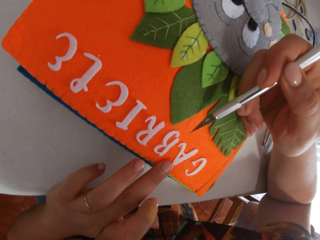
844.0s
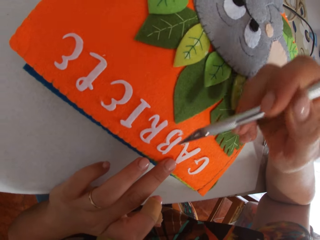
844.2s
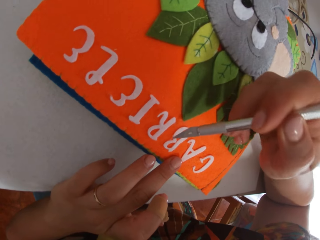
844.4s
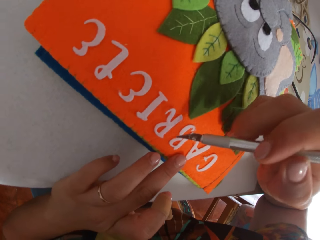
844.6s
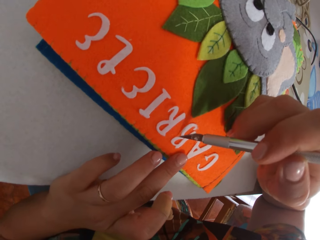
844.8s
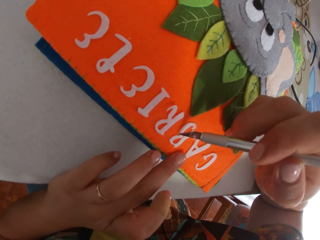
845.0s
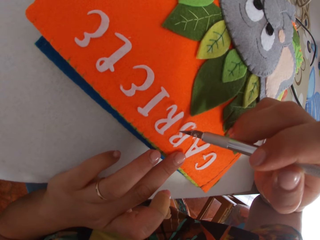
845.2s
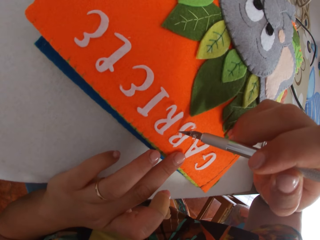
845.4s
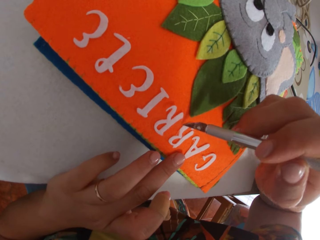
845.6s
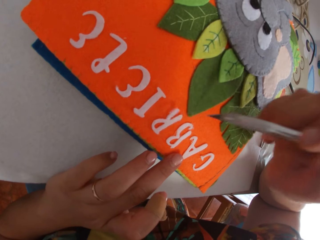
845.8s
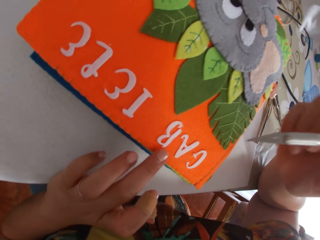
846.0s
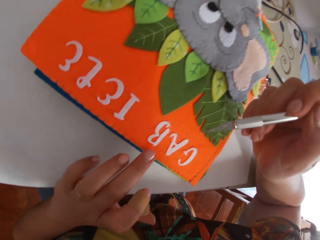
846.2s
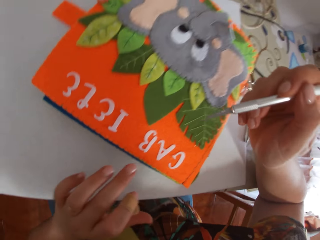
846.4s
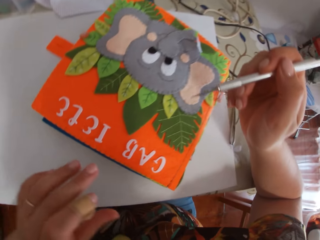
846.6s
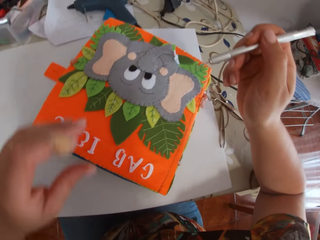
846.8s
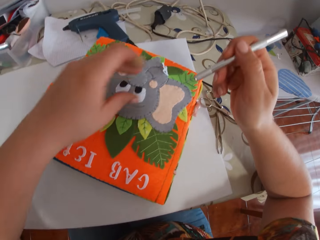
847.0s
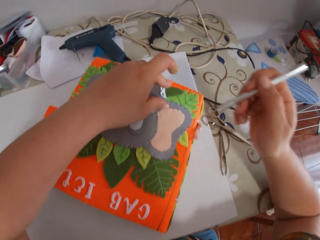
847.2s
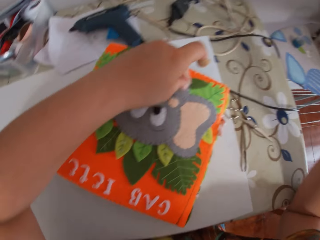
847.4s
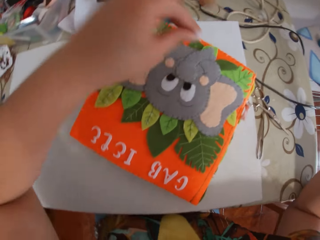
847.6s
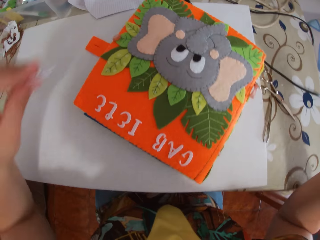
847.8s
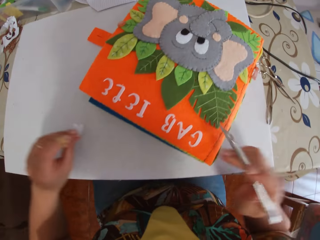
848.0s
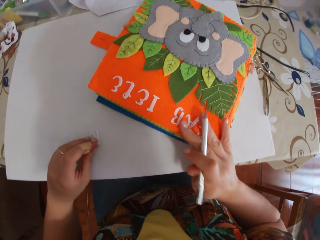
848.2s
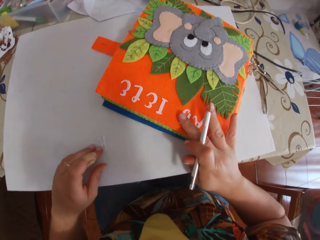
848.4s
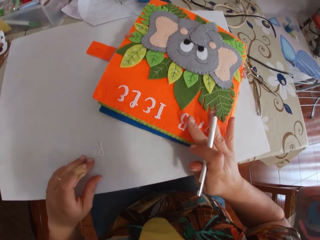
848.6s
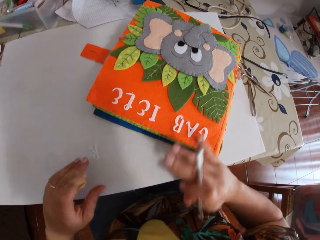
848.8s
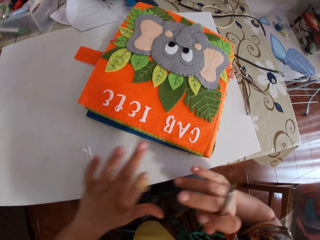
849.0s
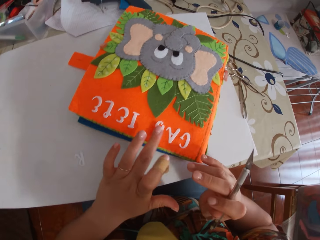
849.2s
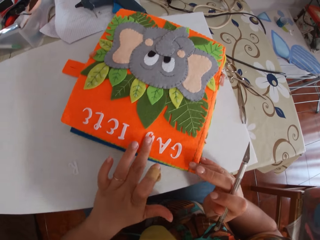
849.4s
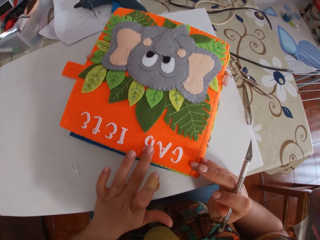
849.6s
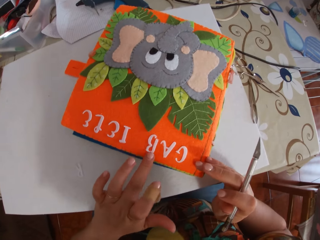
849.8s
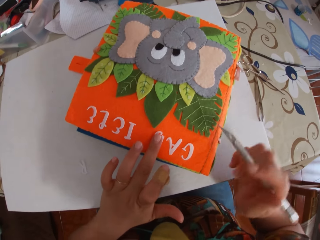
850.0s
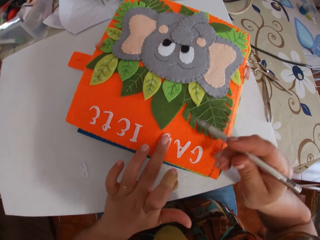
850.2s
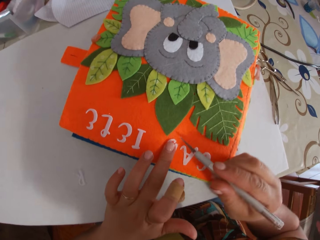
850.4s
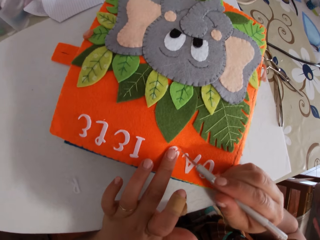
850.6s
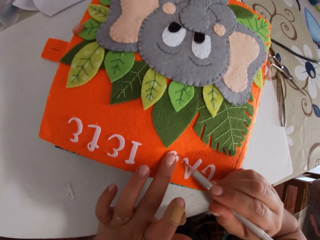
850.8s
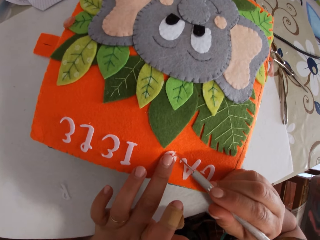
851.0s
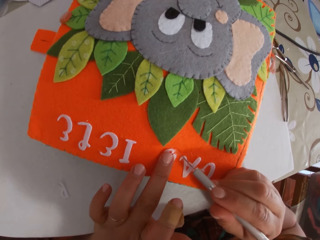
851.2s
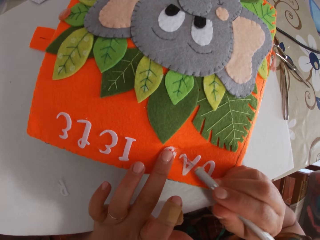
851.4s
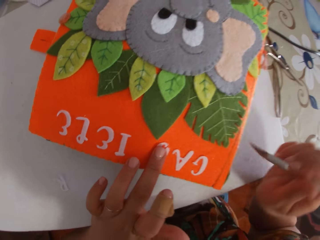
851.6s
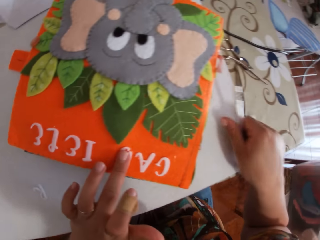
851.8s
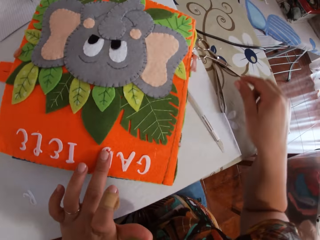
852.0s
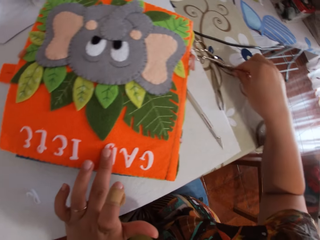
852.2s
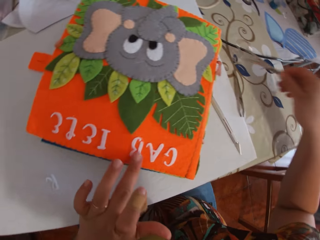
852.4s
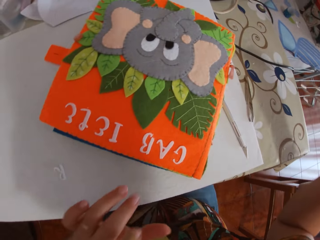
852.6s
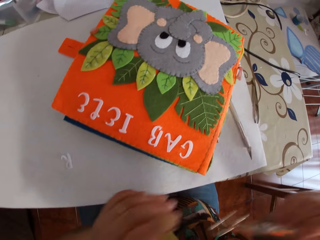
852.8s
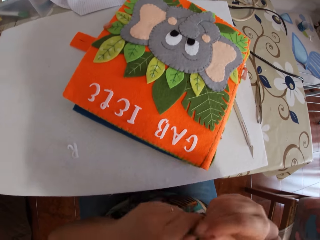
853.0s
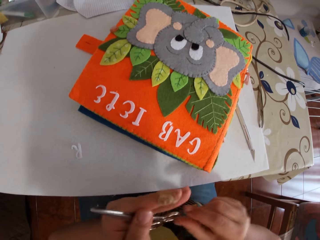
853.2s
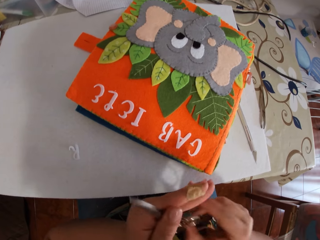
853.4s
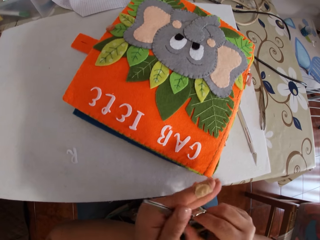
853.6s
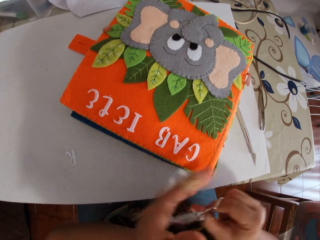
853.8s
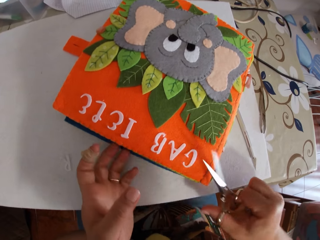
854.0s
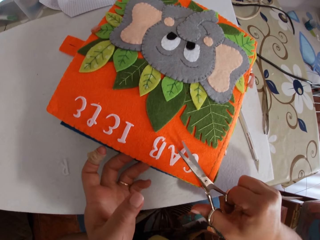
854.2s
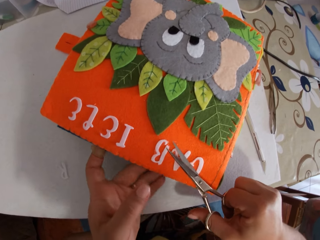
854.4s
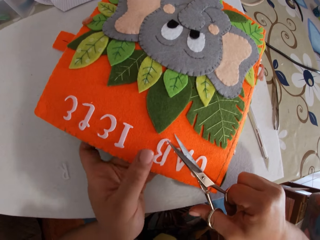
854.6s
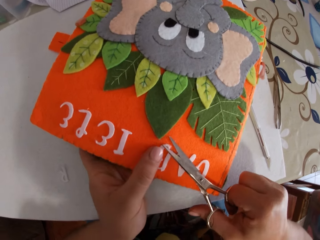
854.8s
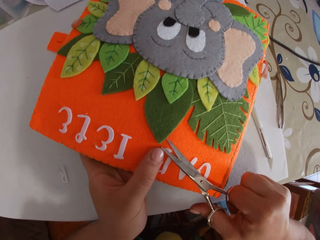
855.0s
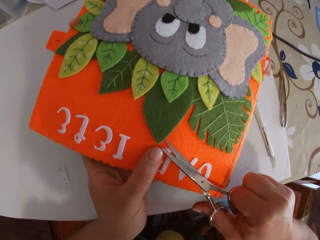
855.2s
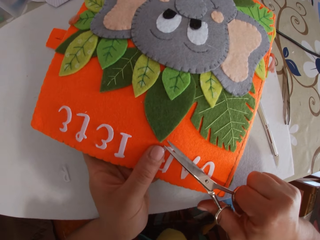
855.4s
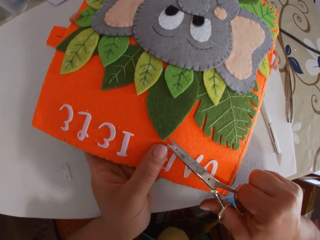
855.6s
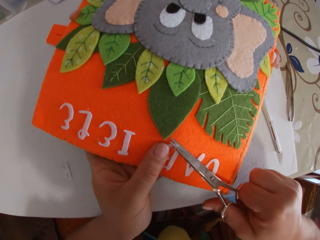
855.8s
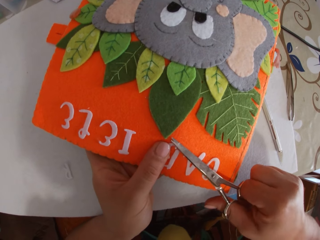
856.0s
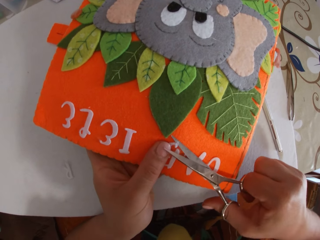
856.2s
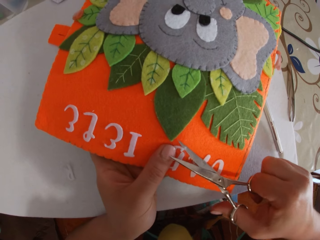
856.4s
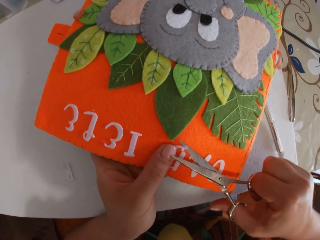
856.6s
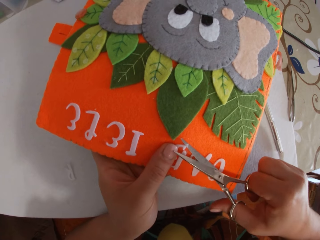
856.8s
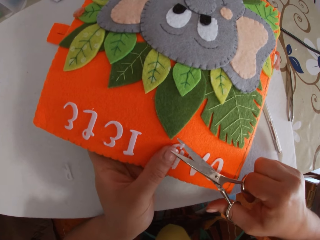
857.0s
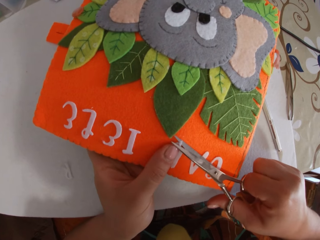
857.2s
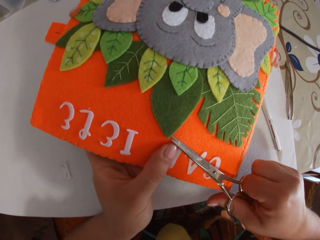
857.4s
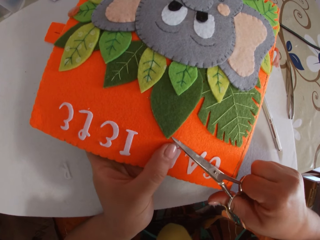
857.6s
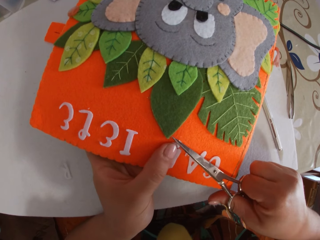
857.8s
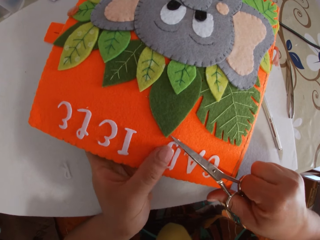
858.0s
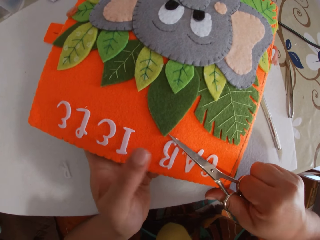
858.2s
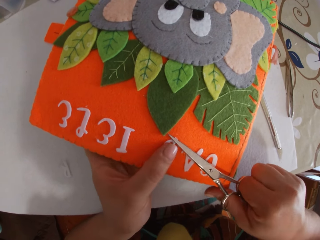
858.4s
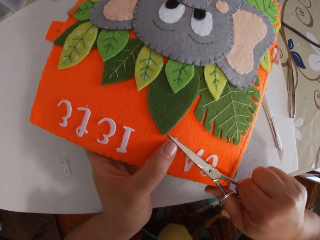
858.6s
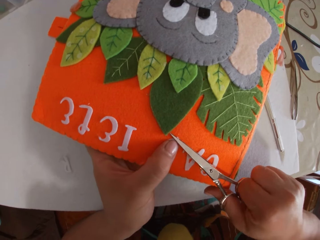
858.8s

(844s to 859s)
The camera wearer picks up a paper alphabet from the book. She drops the paper alphabet on a cardboard. She taps the paper alphabet with her fingers. She removes glue from the book with the glue remover. She drops the glue remover on the cardboard. She picks up the pair of scissors from the table. She puts a marker pen on the table. She holds the pair of scissors with her left hand. She takes the pair of scissors with her right hand. She holds the paper alphabet with her finger. She cuts the paper alphabet with the pair of scissors.

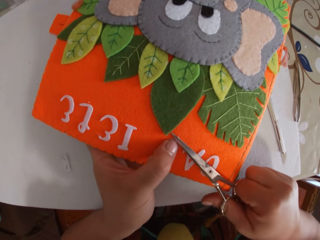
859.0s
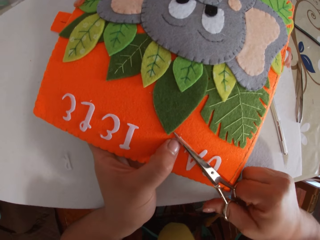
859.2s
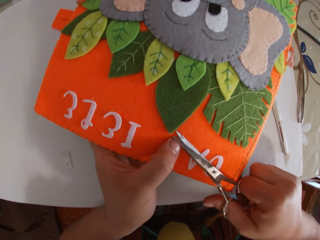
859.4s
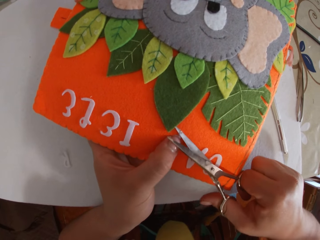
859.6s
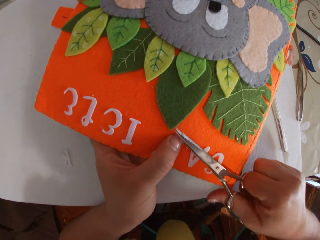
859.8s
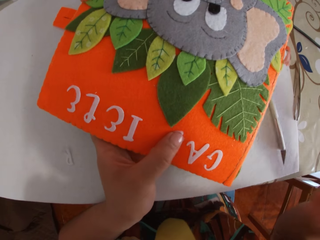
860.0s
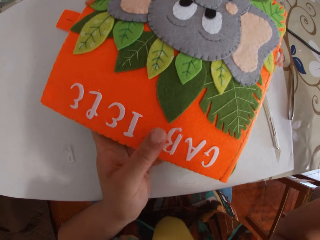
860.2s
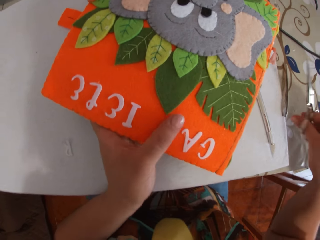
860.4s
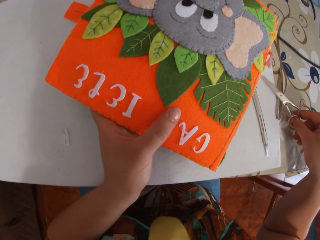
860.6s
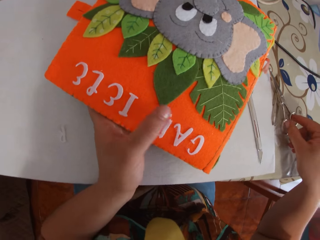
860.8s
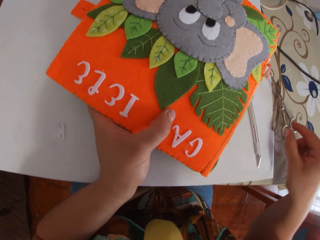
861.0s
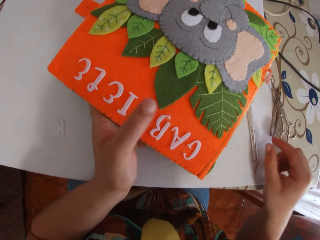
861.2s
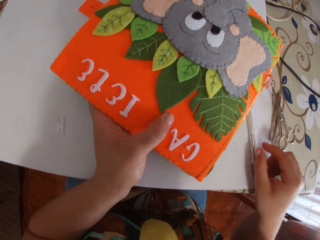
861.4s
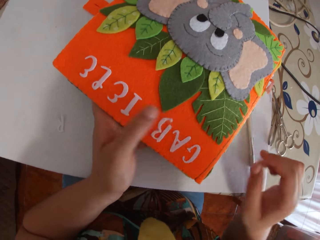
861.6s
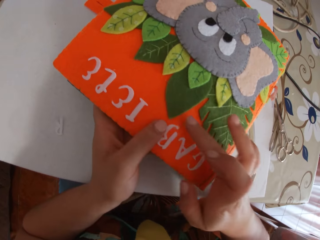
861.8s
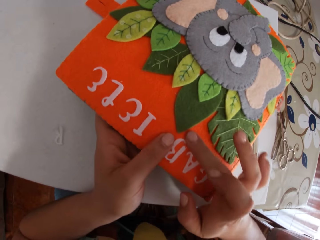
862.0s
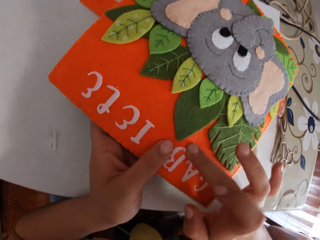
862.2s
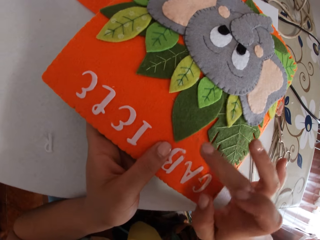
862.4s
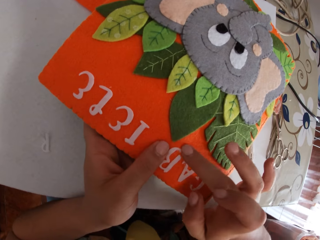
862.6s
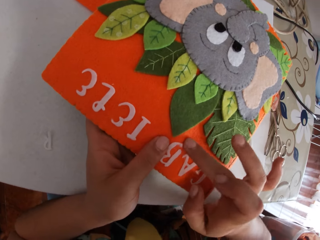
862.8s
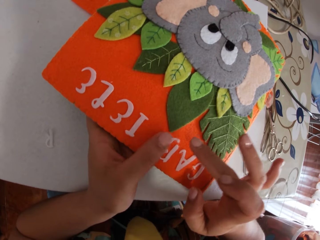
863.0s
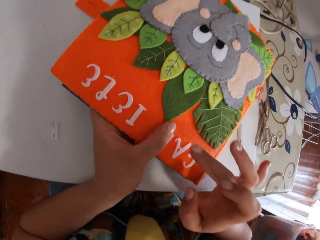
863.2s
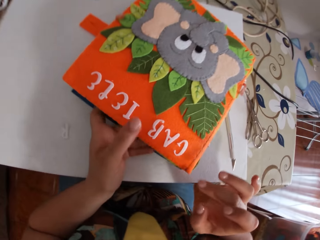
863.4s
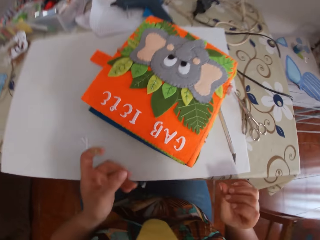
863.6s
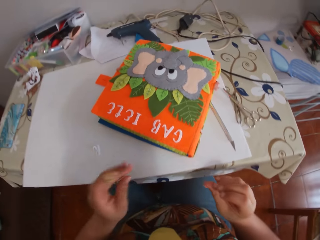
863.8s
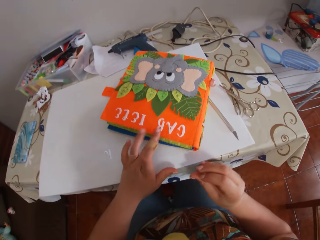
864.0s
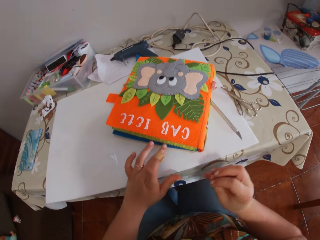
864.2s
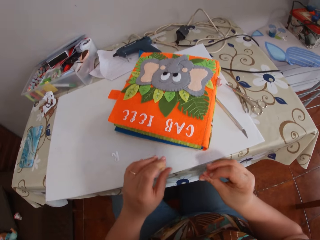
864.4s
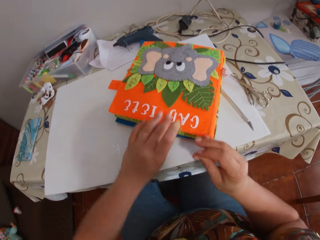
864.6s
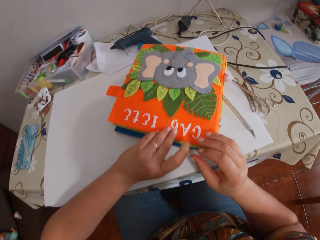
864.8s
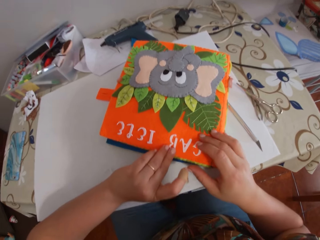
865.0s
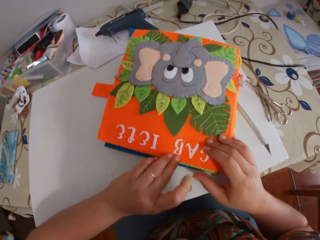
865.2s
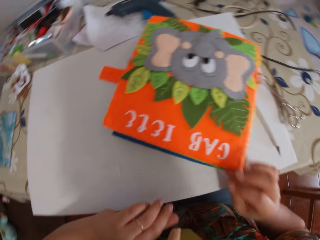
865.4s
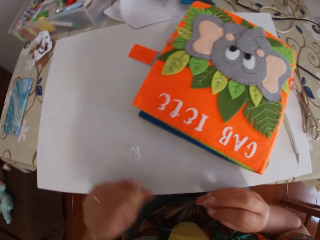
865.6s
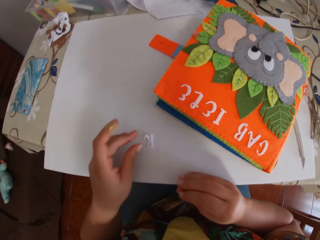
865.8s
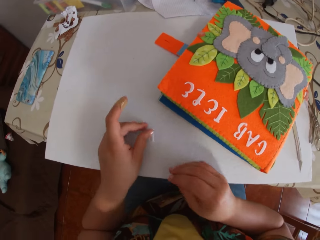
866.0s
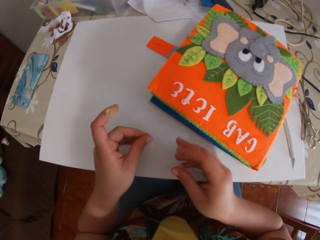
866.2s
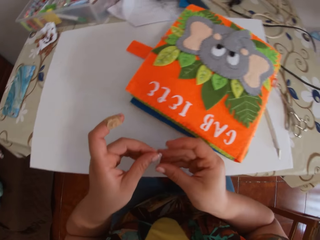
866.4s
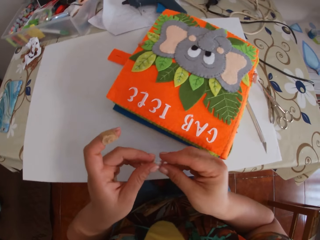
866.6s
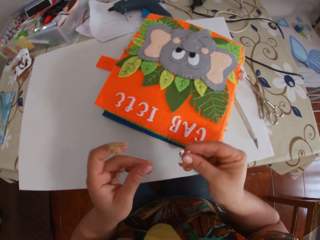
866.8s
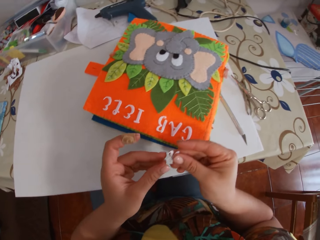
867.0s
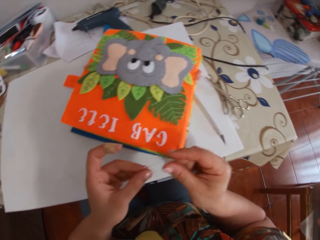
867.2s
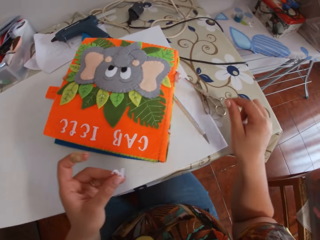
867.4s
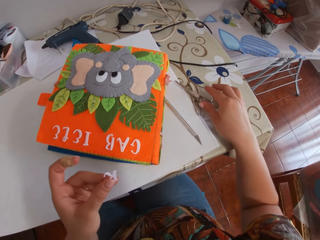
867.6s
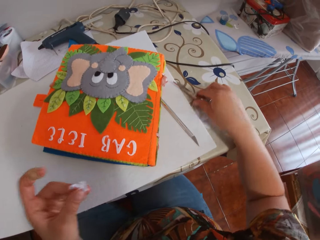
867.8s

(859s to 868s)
The camera wearer drops the pair of scissors on the table. She places the paper alphabet to the book. She cleans her finger on the book. She touches the book with her hands. She picks up the paper alphabet from the cardboard. She passes the paper alphabet between her hands. She holds a paper.
